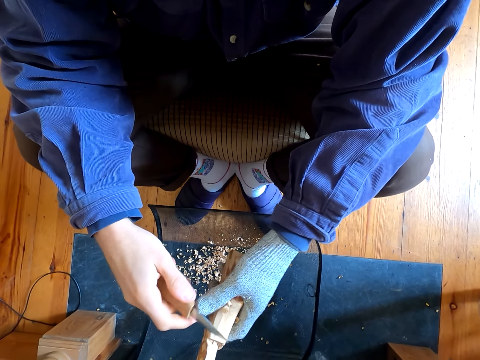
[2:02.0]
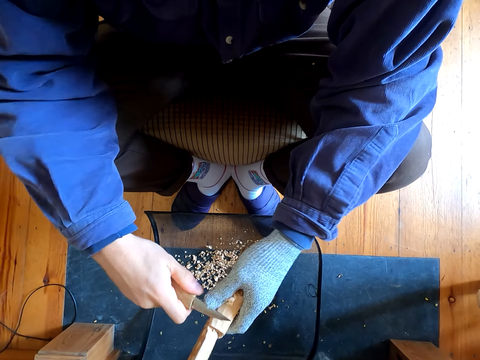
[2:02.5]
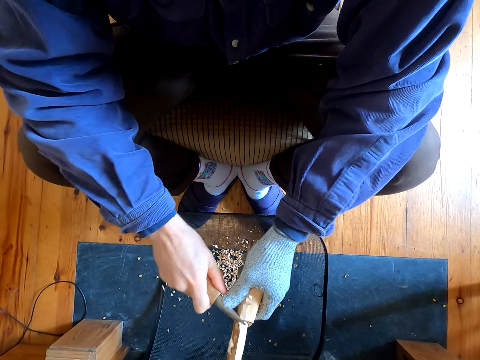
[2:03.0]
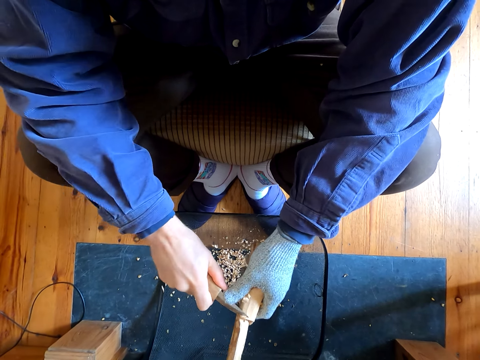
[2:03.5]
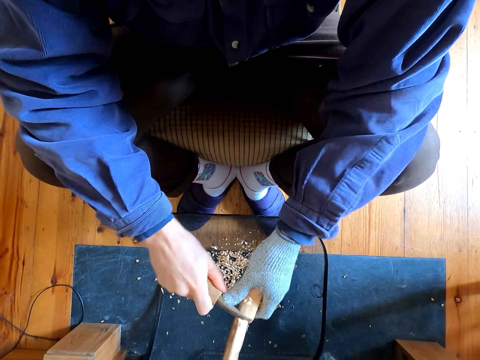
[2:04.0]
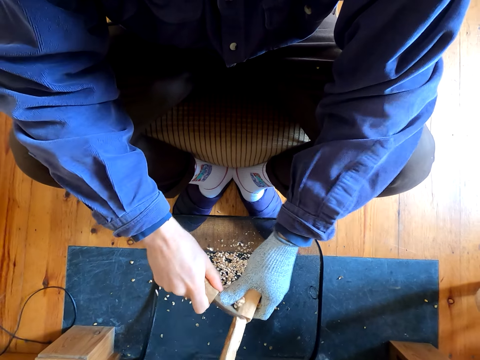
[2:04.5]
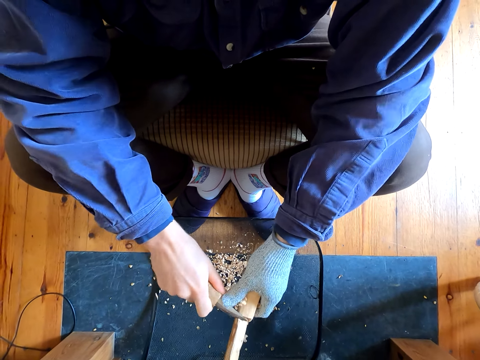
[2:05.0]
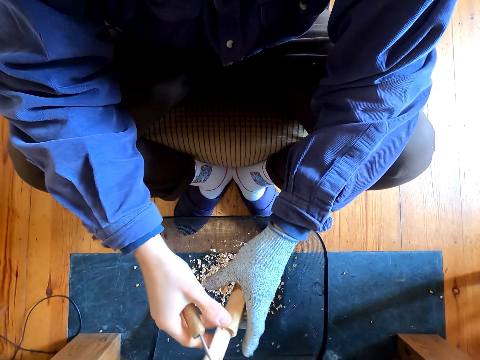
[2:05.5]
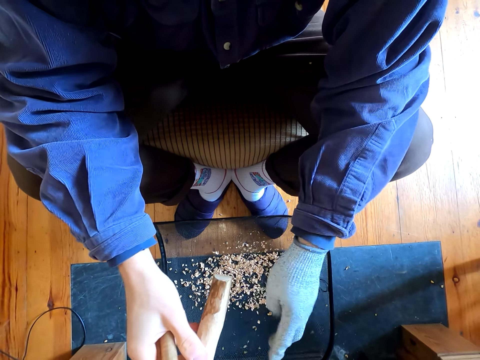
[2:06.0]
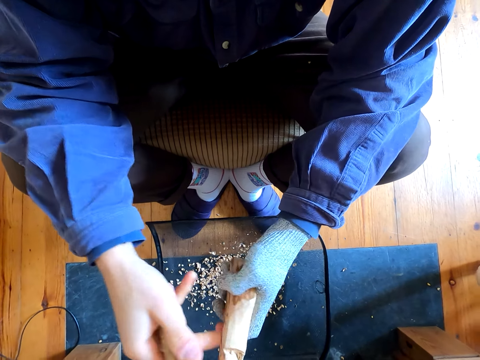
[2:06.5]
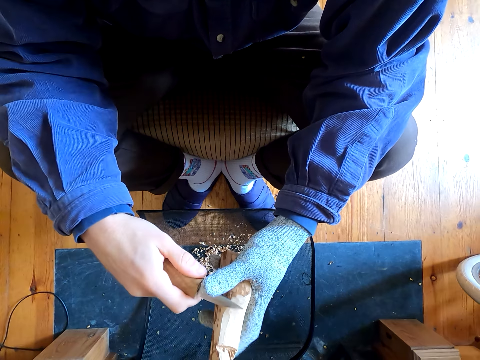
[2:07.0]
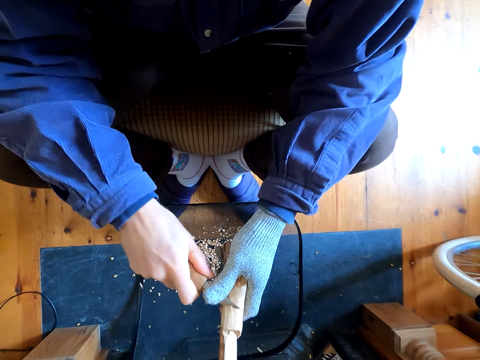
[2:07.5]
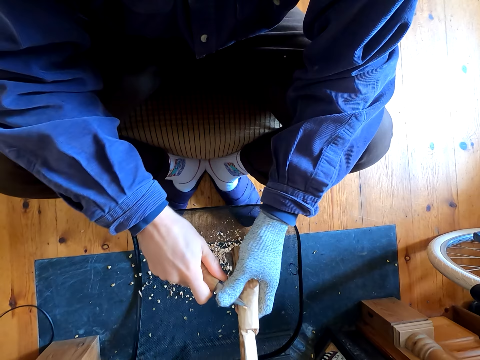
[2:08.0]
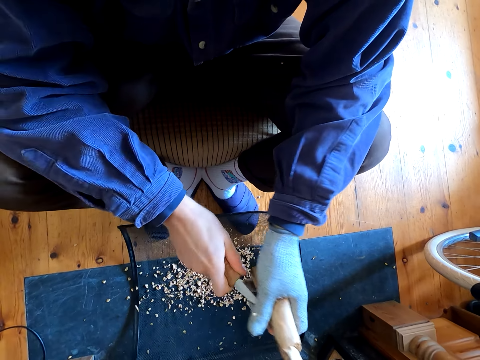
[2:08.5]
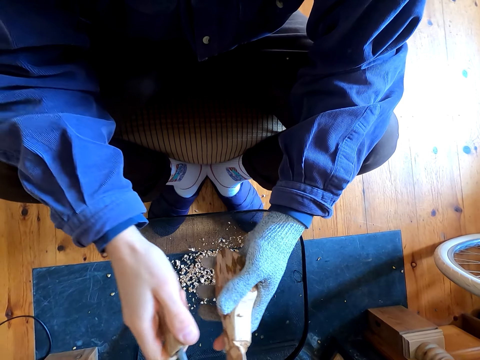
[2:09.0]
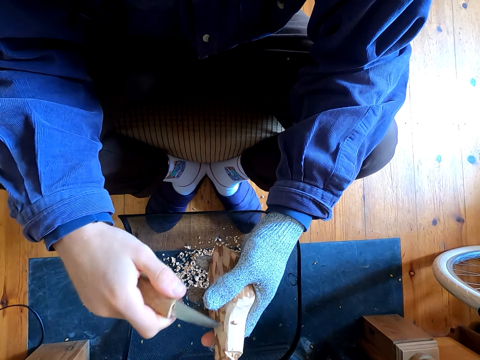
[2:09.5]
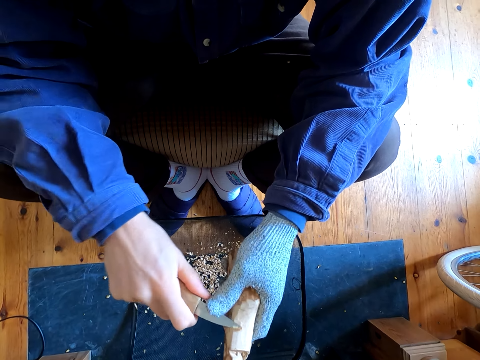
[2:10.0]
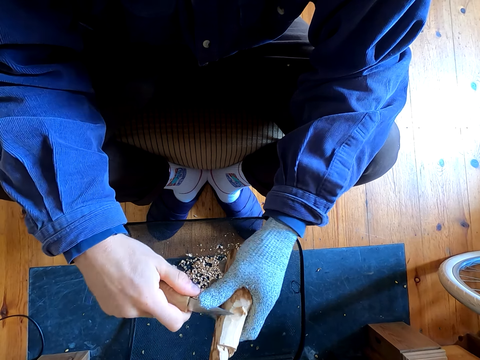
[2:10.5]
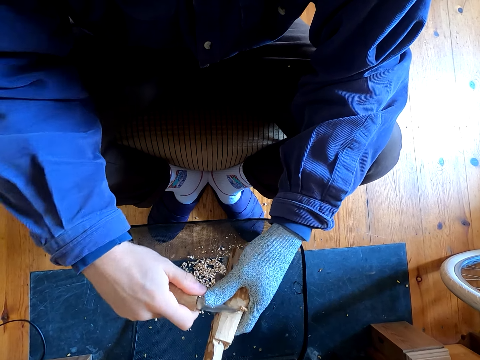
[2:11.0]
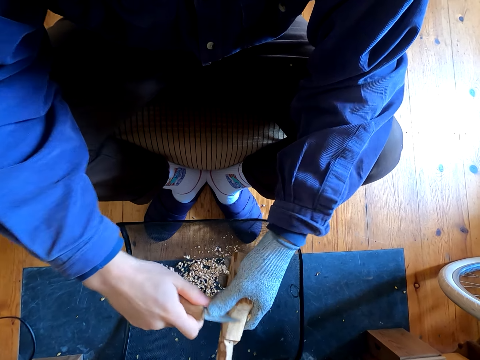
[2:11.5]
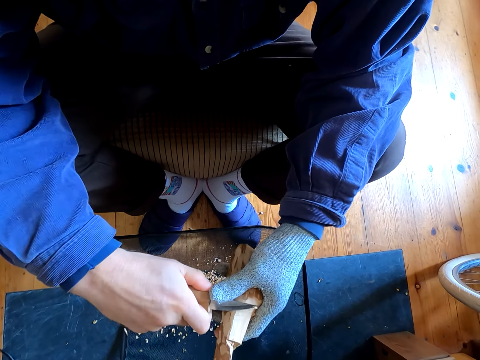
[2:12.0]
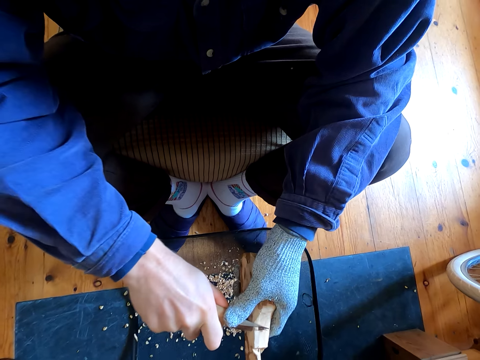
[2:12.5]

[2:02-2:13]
The camera wearer carves the wood with the knife. They wipe dust from the wood. They carve the wood with the knife. They carve the wood with the knife again.

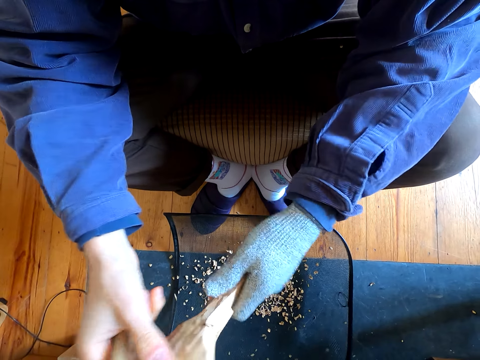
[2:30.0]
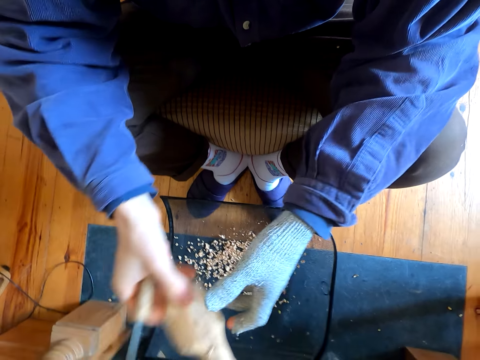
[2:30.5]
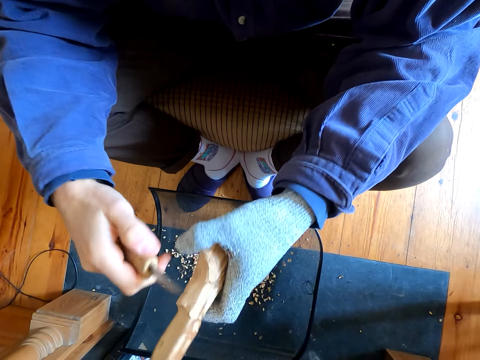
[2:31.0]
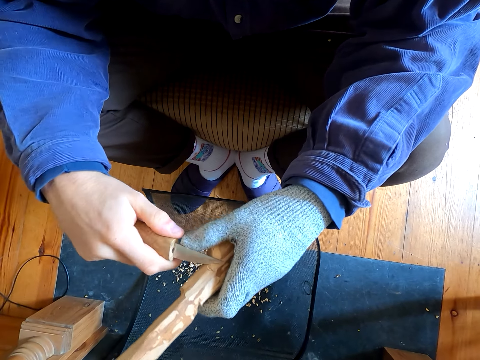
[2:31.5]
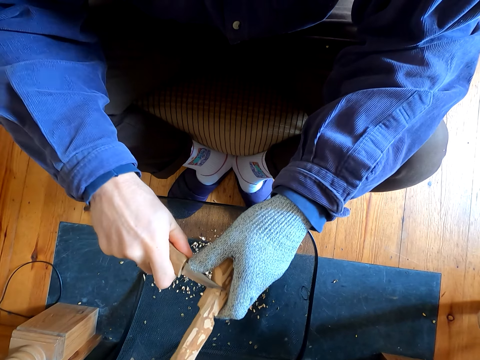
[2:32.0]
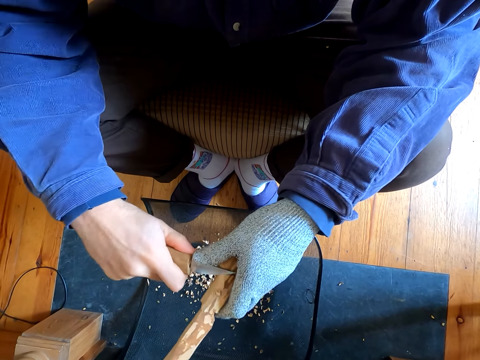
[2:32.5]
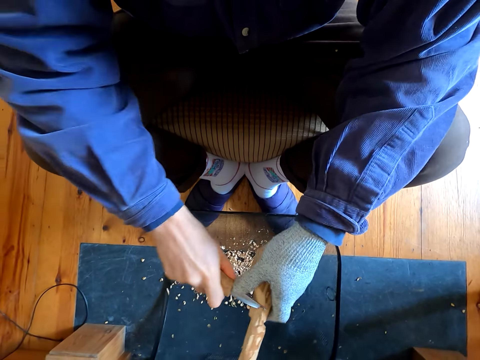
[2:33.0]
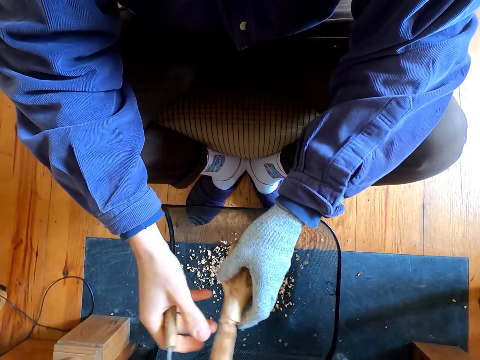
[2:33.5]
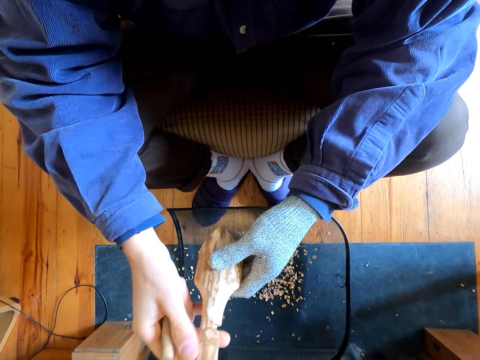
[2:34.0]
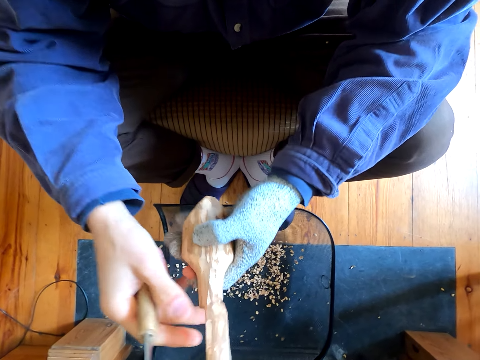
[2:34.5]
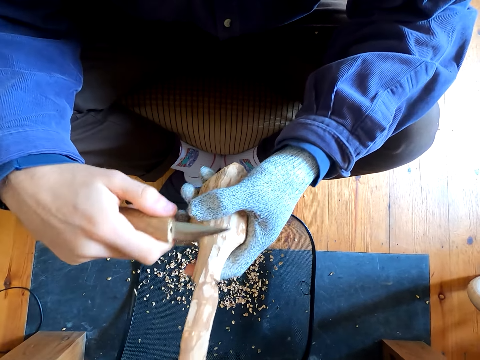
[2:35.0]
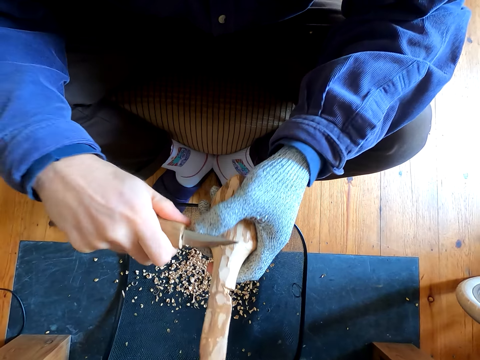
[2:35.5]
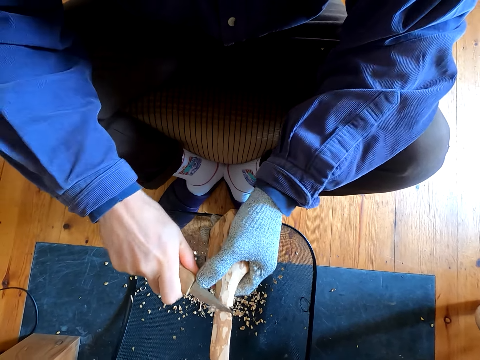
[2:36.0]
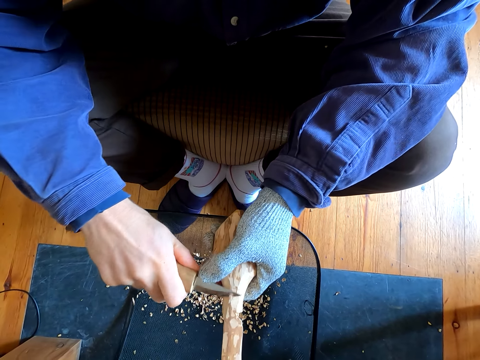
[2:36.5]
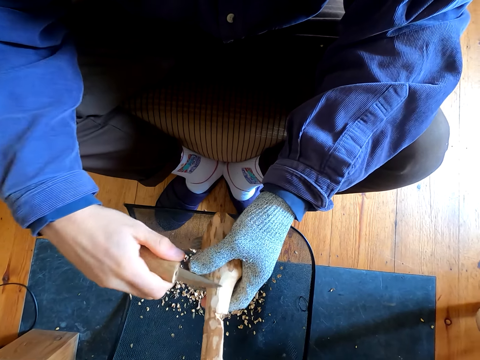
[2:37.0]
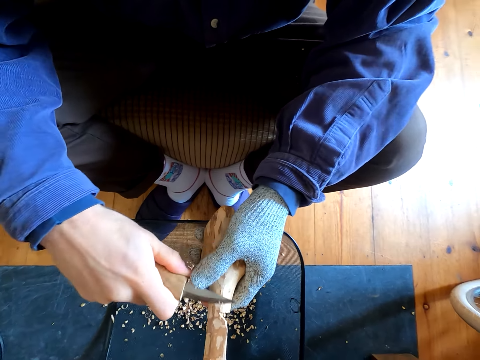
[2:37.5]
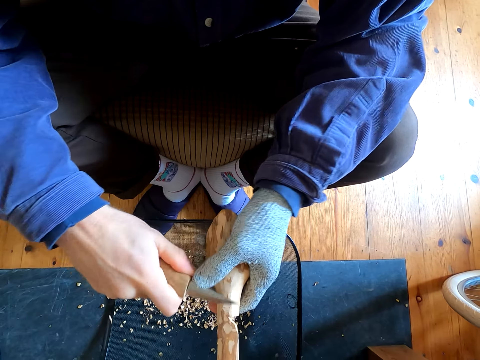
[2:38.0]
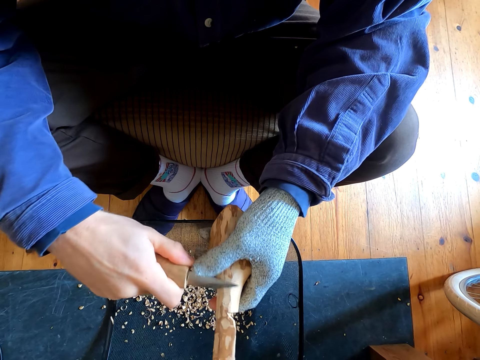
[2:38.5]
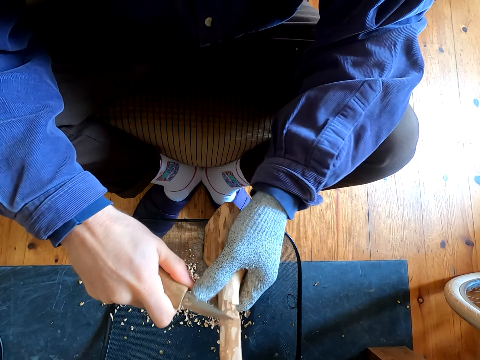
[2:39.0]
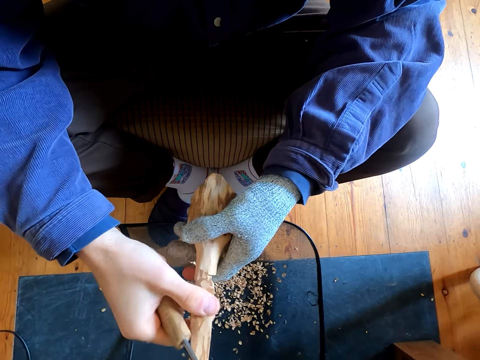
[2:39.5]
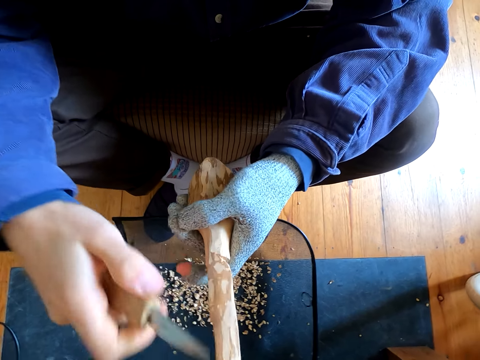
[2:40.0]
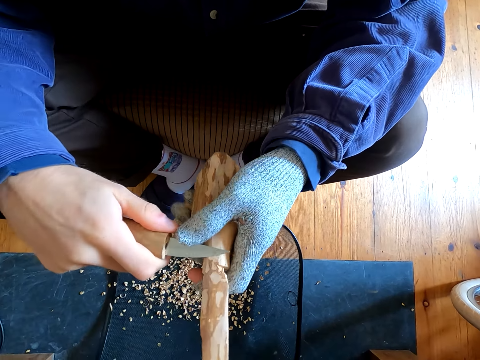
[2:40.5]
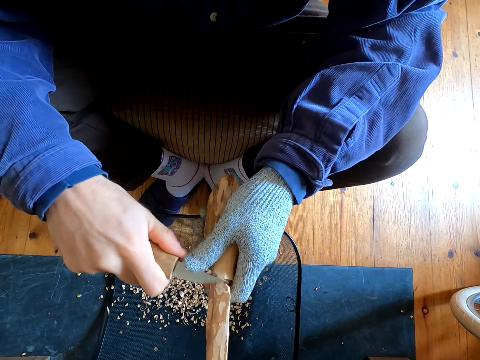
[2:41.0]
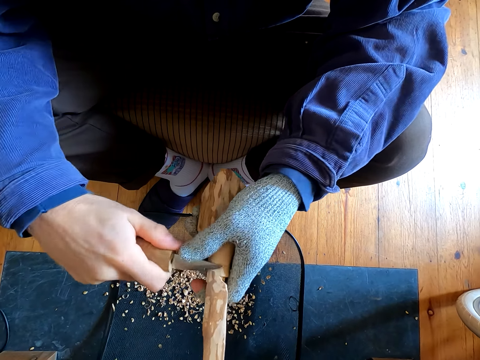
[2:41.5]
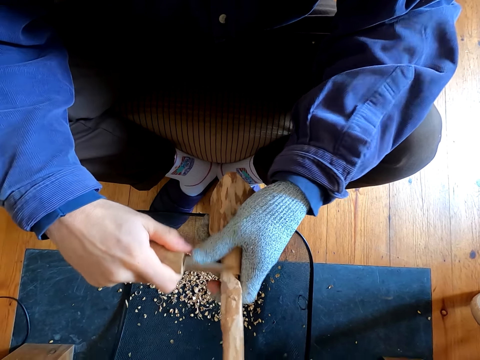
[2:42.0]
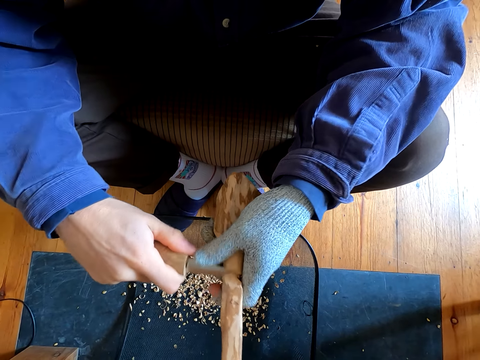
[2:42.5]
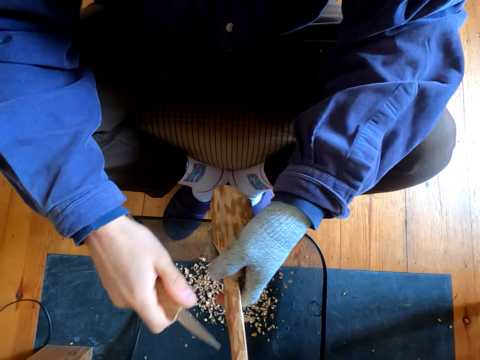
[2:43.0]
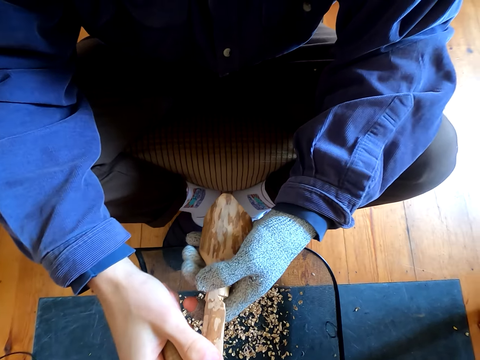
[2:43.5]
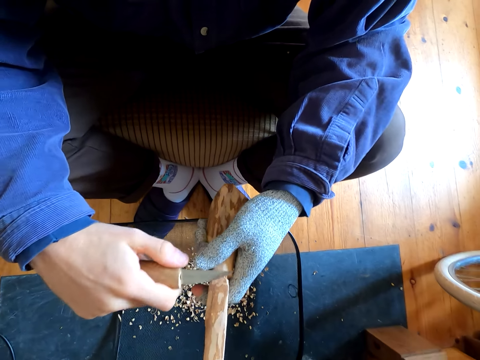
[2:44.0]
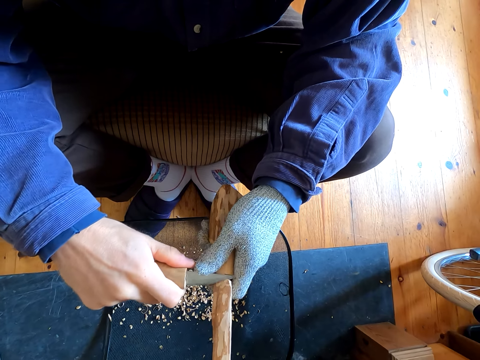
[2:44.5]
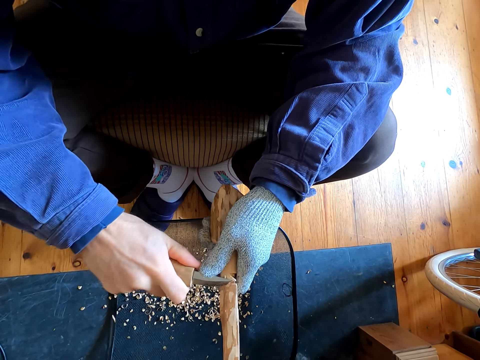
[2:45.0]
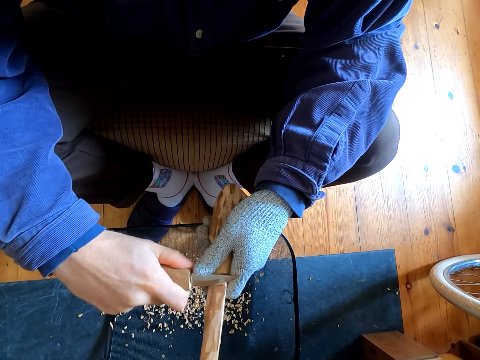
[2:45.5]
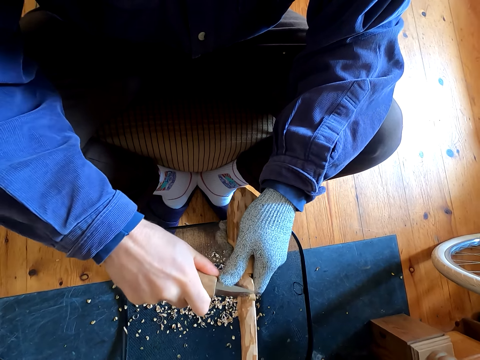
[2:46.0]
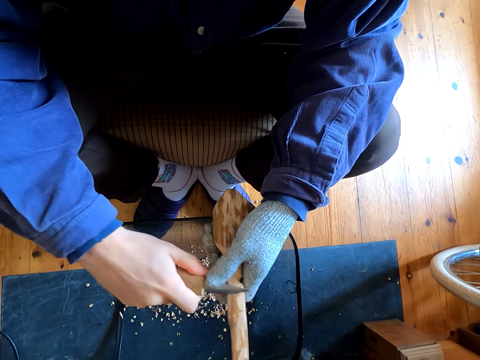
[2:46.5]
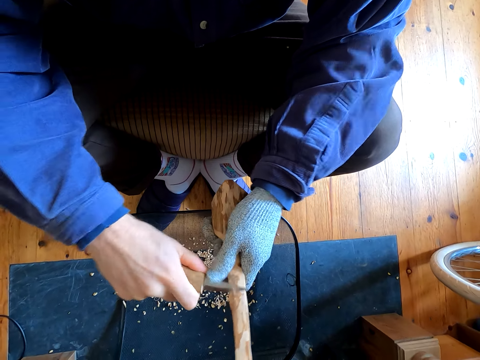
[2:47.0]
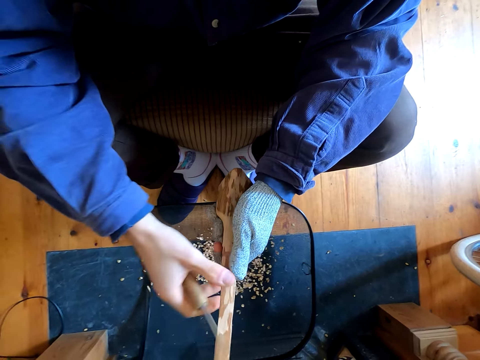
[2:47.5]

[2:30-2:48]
The camera wearer turns the wood in their hands. They carve the wood with the knife. They carve the wood with the knife repeatedly.
